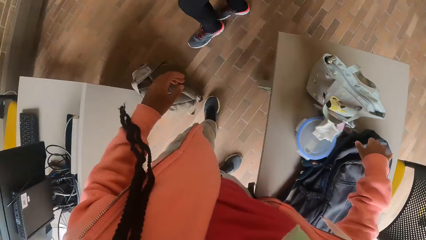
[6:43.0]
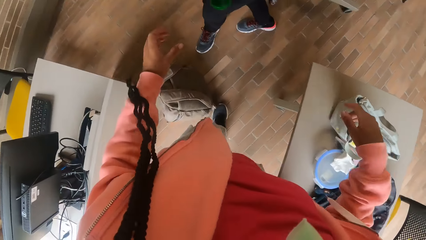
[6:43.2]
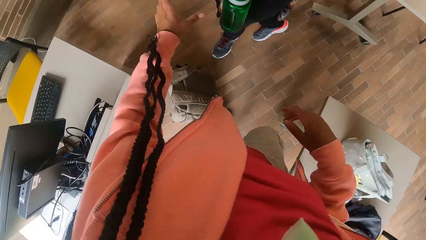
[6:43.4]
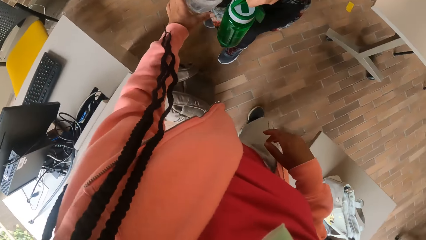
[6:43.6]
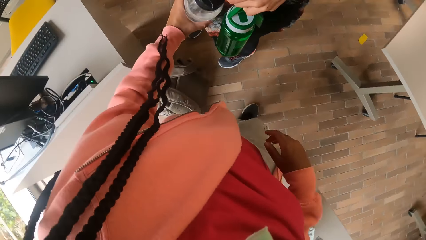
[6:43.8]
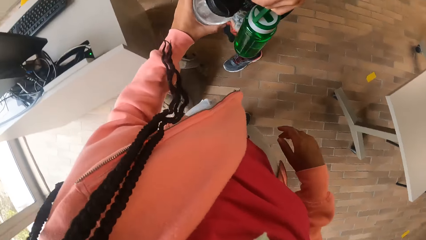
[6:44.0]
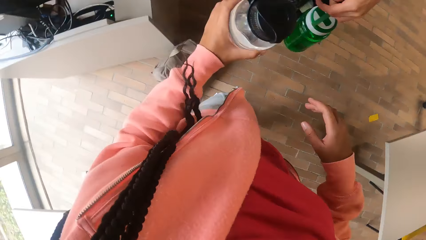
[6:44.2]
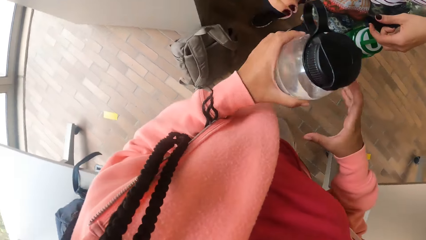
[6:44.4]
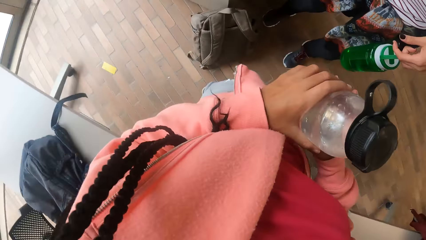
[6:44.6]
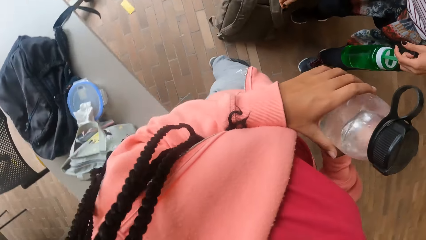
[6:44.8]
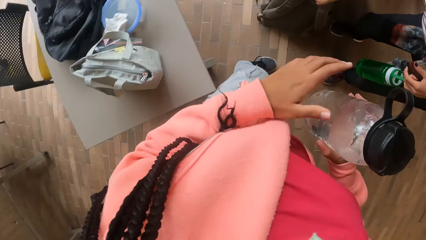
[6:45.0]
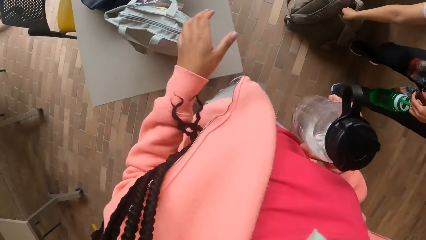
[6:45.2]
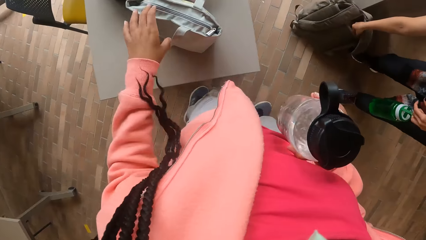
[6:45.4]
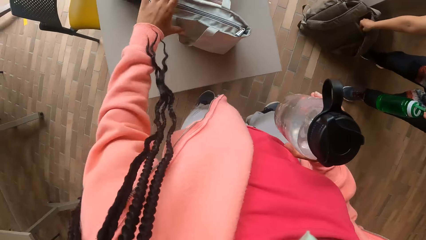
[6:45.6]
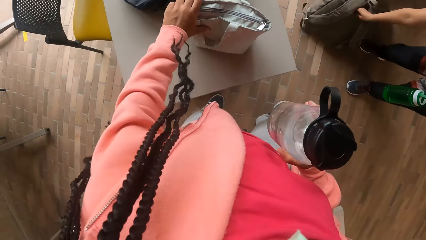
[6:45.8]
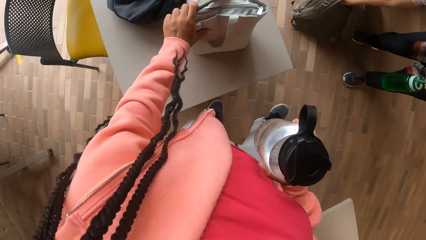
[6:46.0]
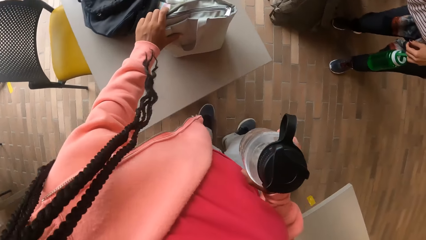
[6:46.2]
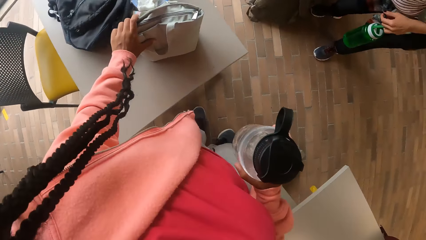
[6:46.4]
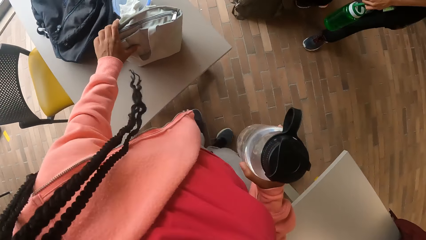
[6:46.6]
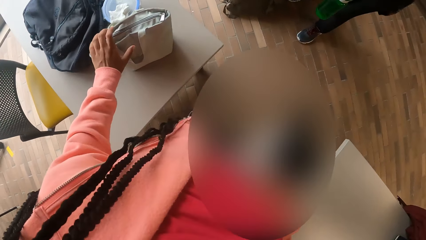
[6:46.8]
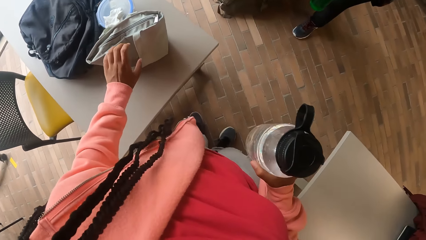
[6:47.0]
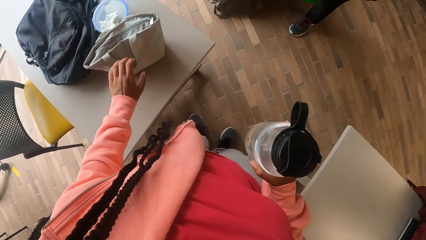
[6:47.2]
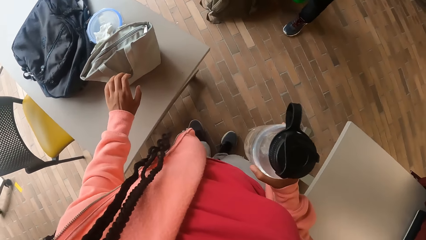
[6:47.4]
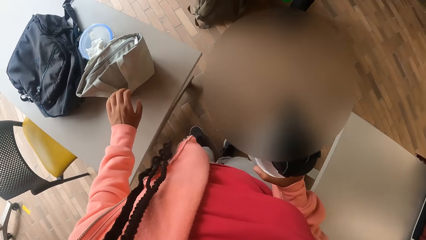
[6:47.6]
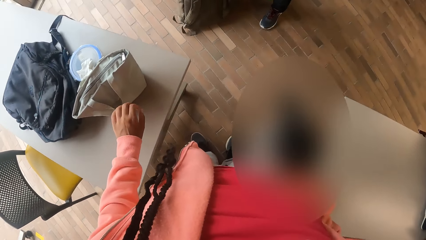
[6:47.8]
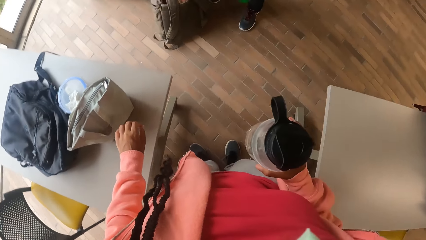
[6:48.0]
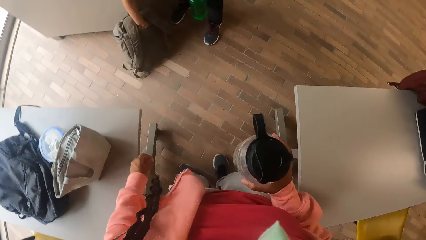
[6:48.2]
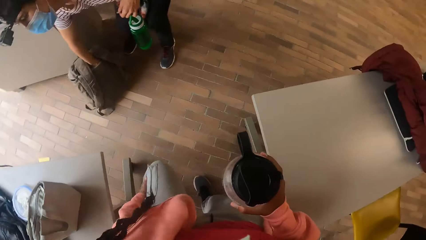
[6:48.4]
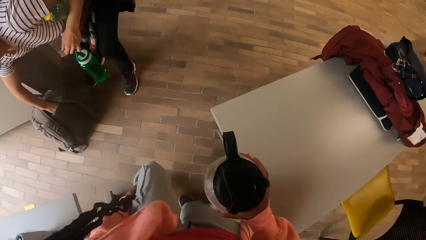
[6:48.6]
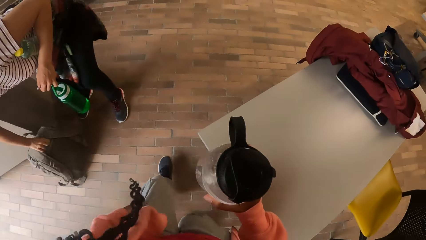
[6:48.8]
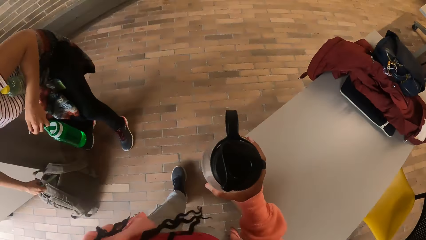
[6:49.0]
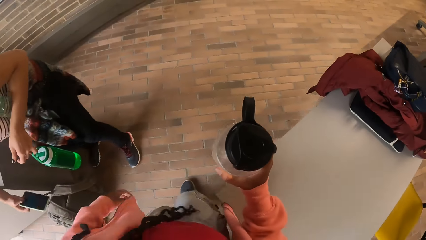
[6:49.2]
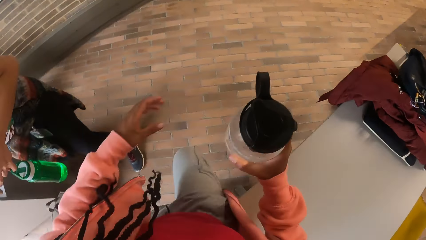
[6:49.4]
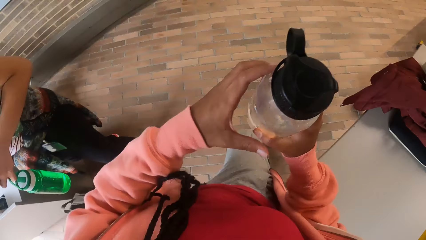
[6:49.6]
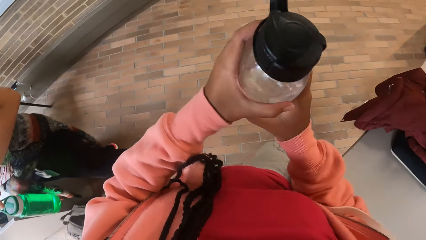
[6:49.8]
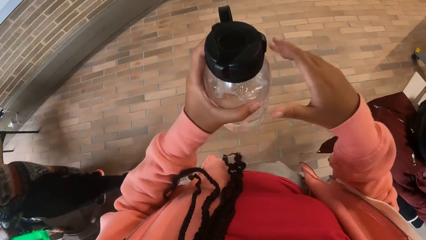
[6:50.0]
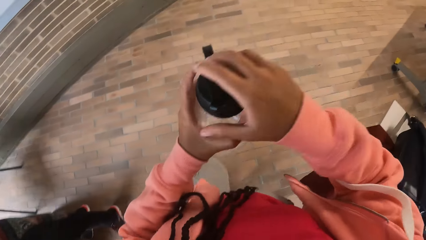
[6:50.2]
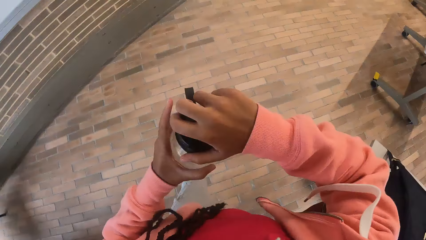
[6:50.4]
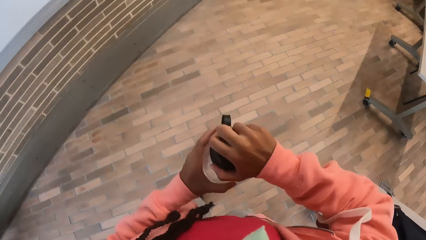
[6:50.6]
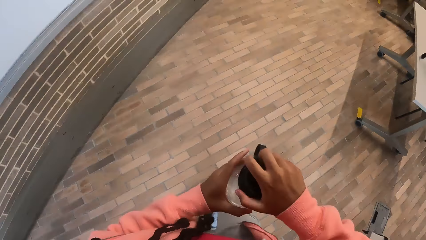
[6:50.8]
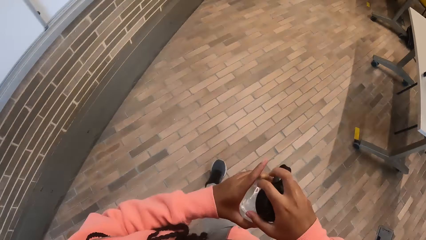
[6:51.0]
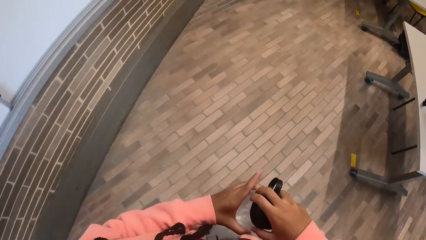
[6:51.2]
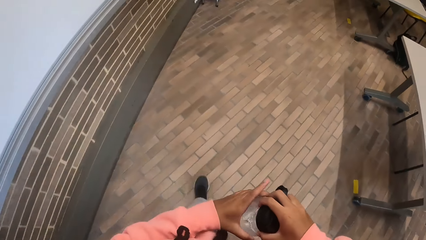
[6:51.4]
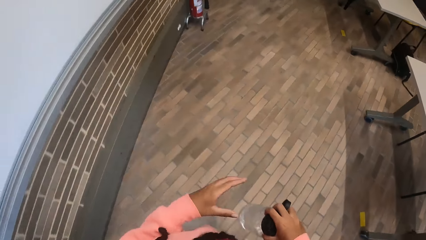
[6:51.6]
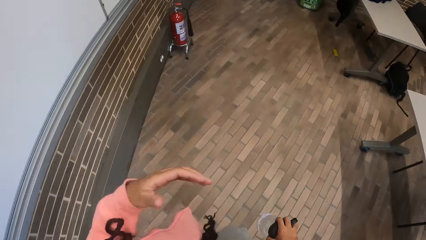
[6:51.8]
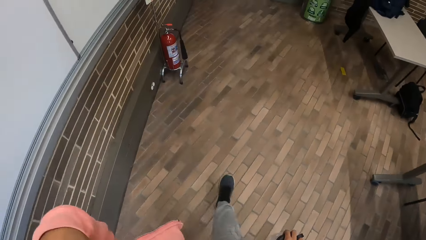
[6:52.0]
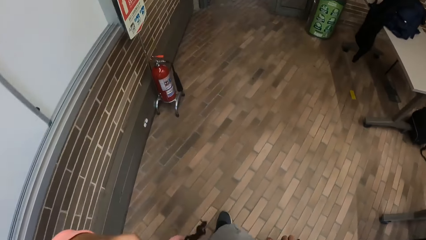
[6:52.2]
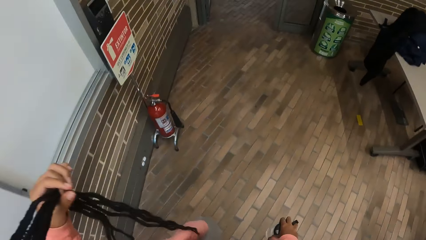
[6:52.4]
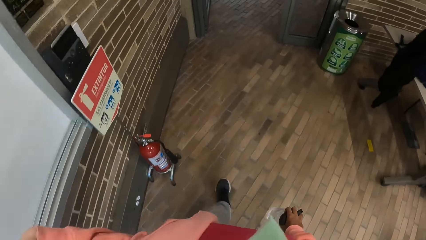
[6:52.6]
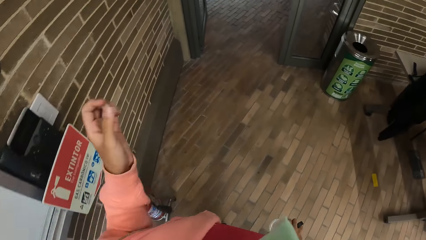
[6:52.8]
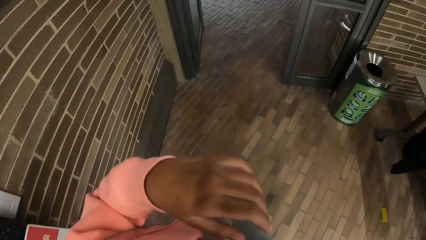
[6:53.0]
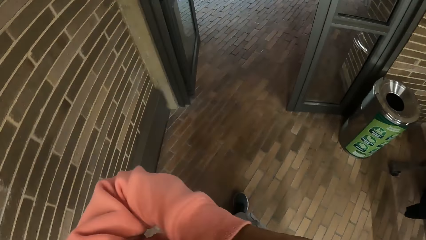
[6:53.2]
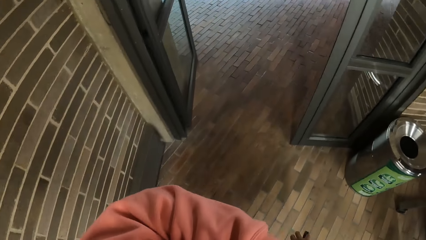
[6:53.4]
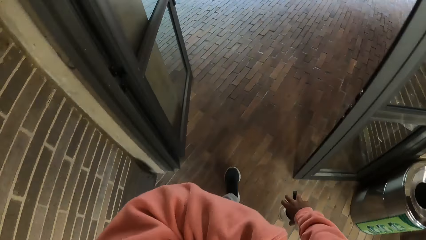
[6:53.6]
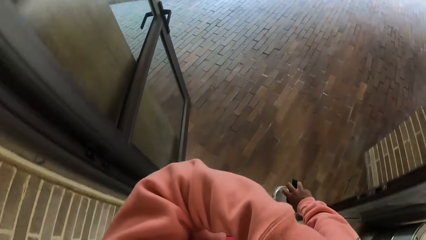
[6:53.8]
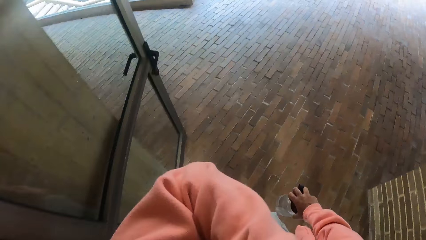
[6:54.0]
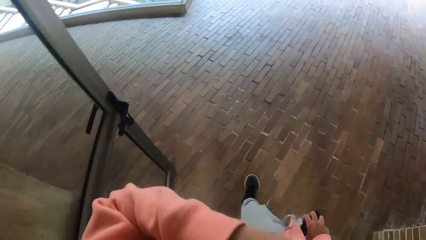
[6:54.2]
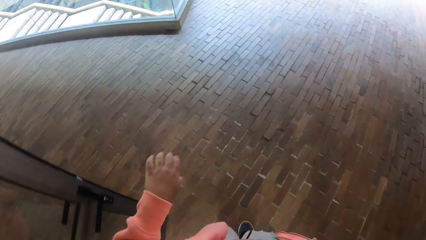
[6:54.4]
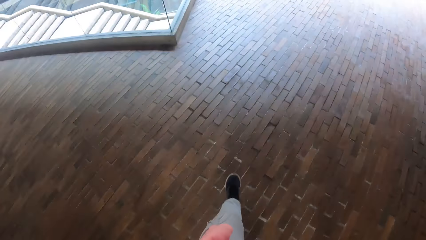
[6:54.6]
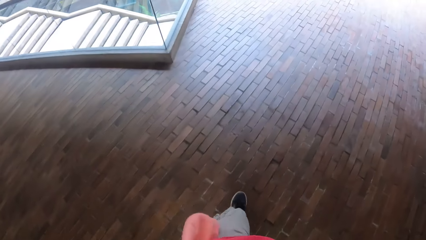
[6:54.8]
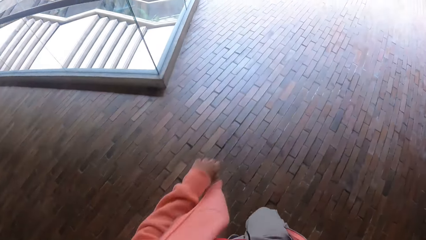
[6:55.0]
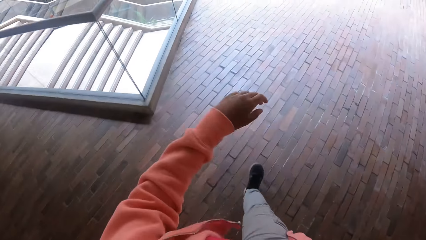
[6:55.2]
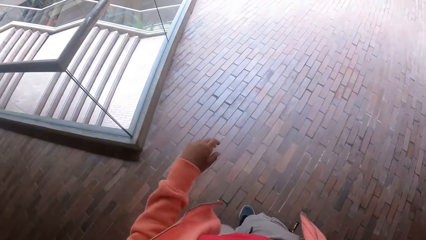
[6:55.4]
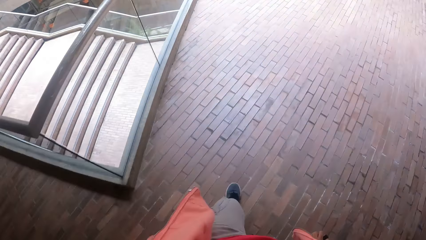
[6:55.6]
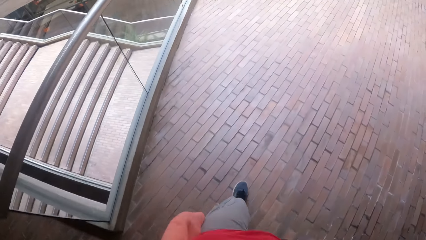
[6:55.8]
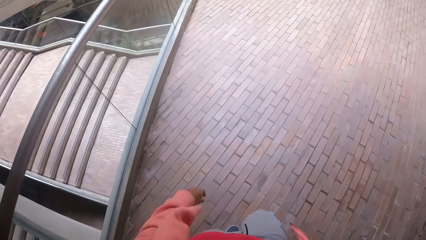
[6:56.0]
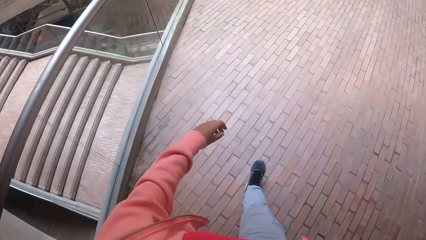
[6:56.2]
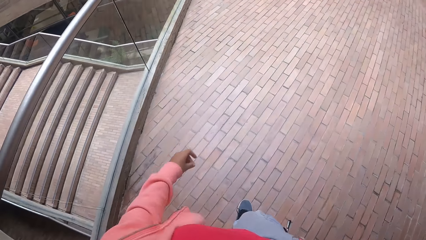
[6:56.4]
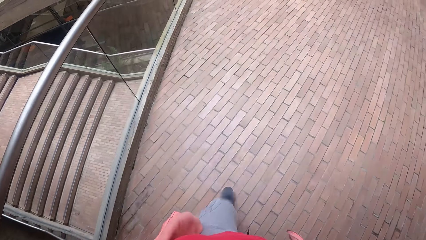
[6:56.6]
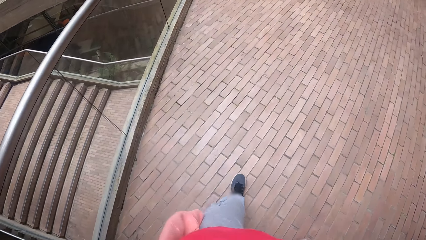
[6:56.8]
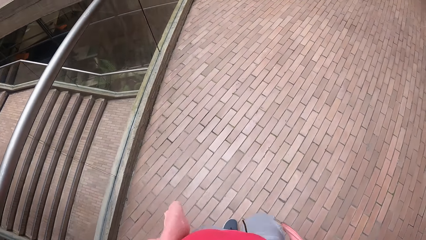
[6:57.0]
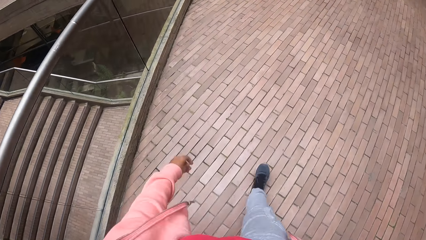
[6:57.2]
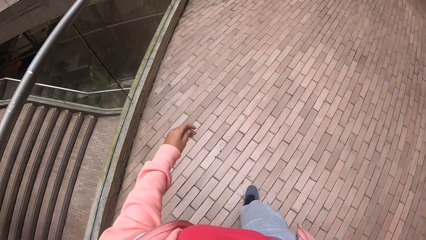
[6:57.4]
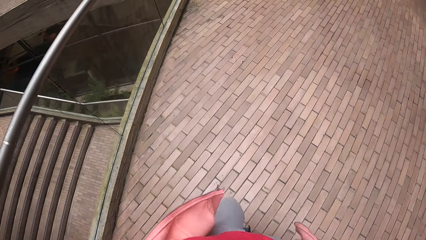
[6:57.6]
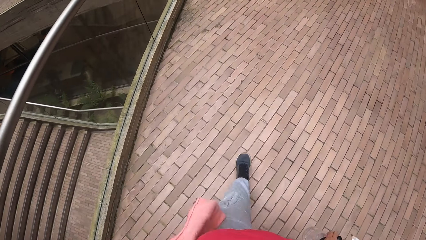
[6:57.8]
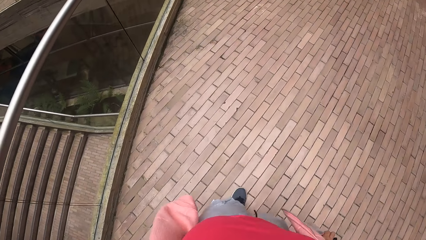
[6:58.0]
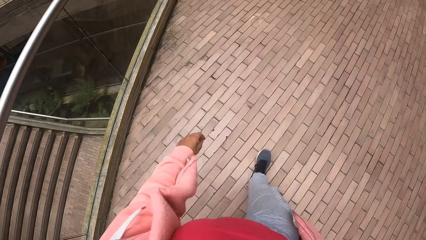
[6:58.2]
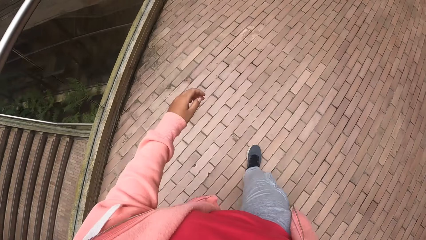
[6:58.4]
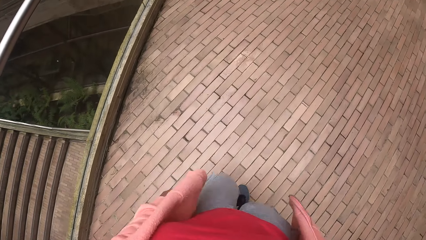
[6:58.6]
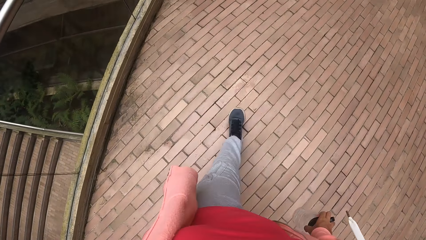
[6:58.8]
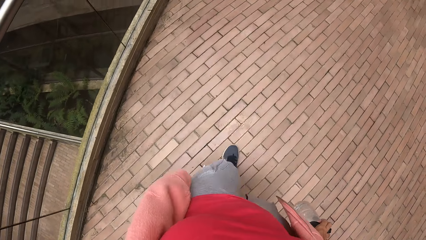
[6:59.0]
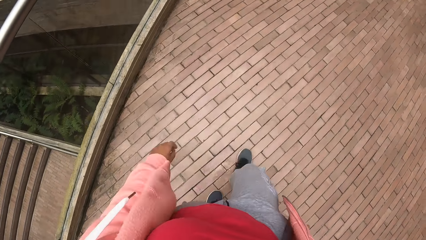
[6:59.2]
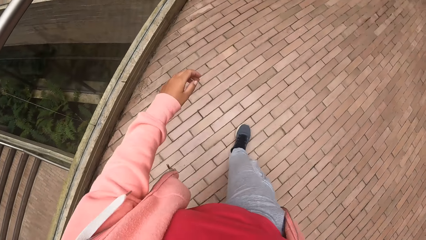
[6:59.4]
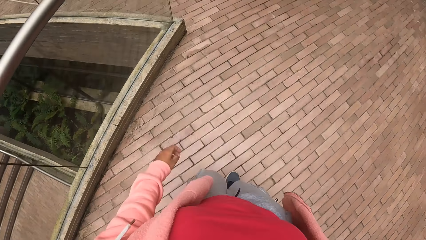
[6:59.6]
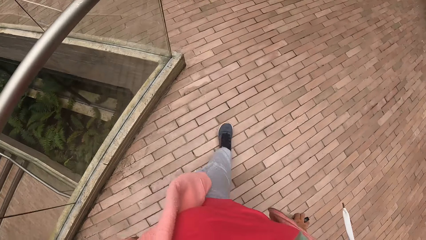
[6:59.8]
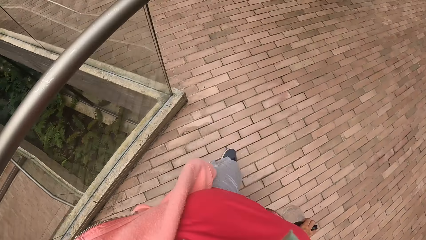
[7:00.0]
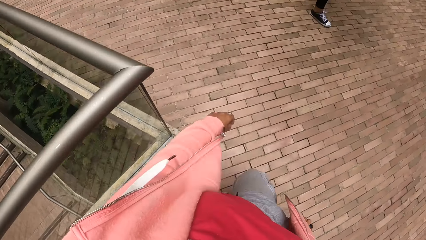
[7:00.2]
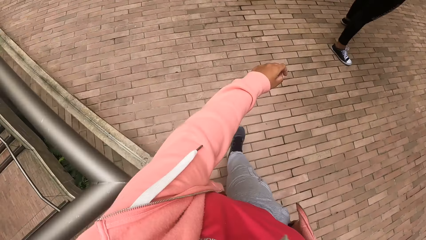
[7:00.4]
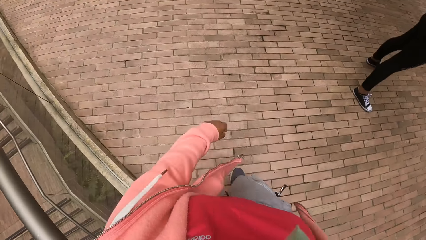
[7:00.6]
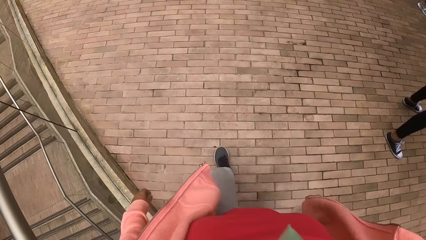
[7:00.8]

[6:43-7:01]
The camera wearer collects a bottle from the woman with her left hand. She moves a bag on the desk with her left hand. She touches the handbag. The woman removes a mobile phone from the bag on the floor with her right hand. The camera wearer walks out.
